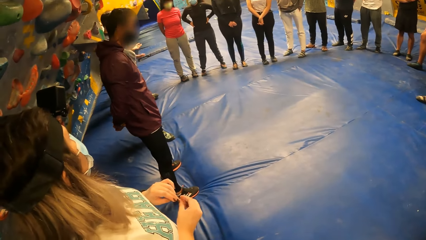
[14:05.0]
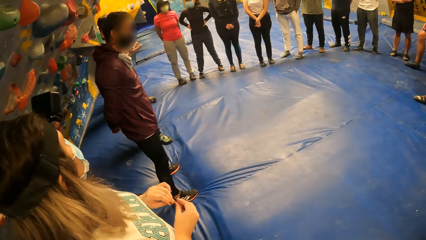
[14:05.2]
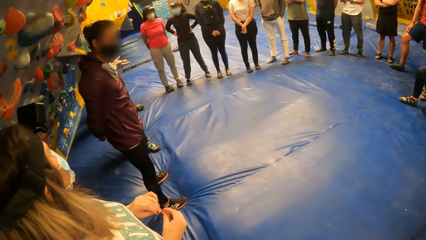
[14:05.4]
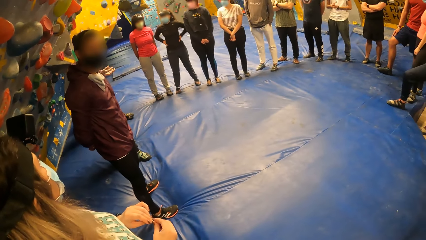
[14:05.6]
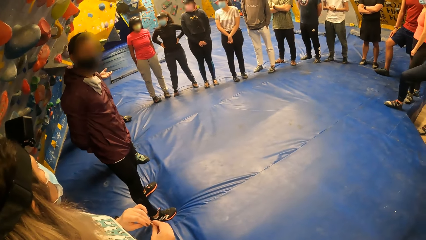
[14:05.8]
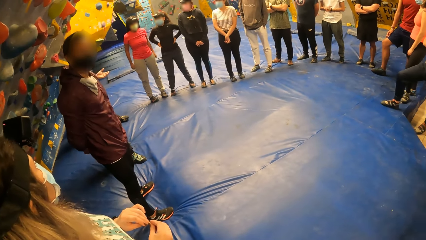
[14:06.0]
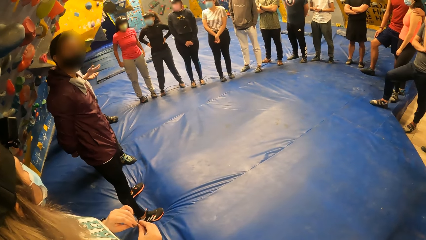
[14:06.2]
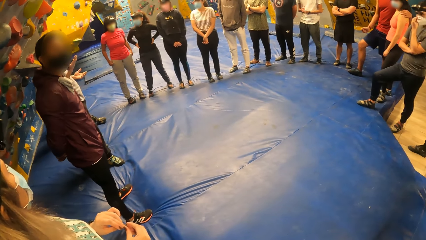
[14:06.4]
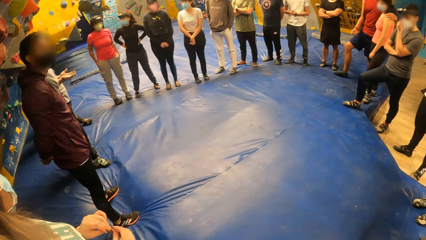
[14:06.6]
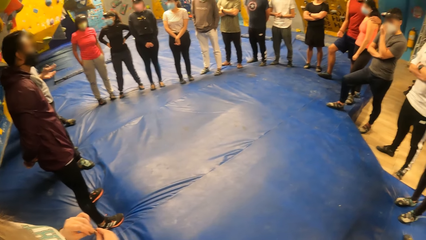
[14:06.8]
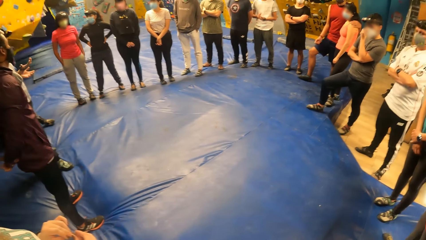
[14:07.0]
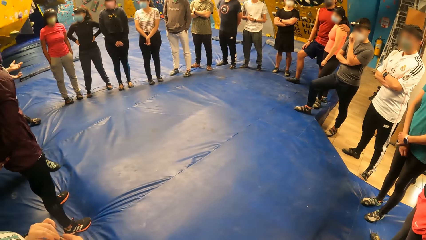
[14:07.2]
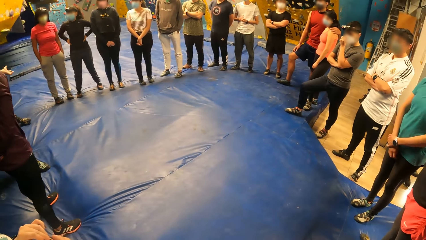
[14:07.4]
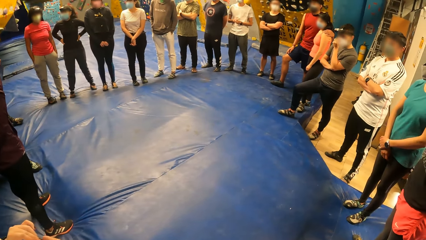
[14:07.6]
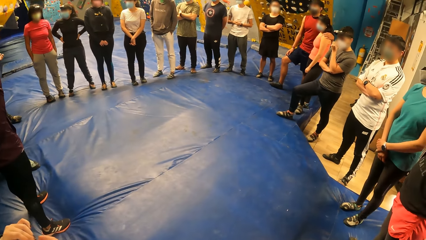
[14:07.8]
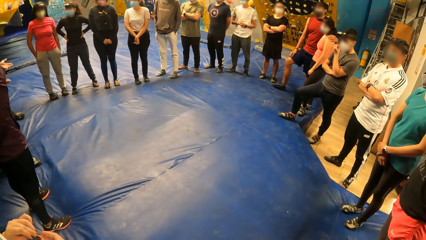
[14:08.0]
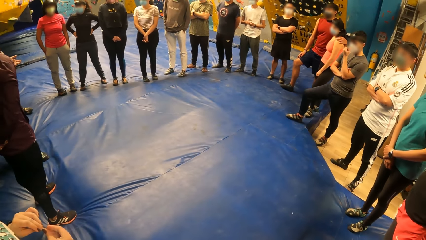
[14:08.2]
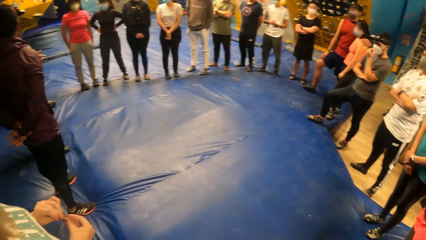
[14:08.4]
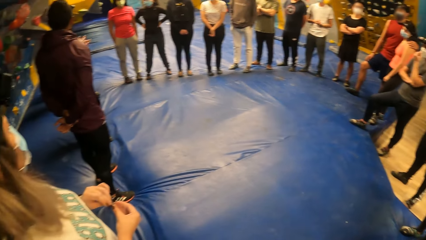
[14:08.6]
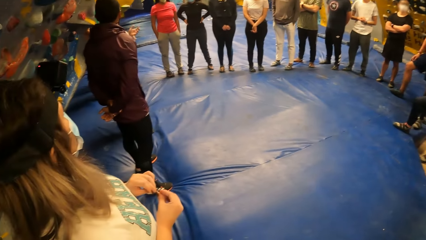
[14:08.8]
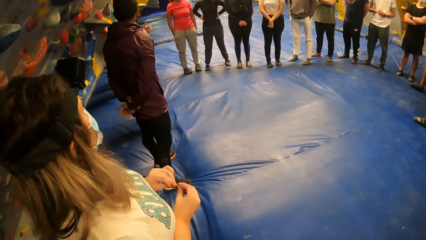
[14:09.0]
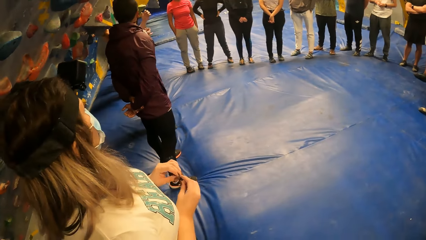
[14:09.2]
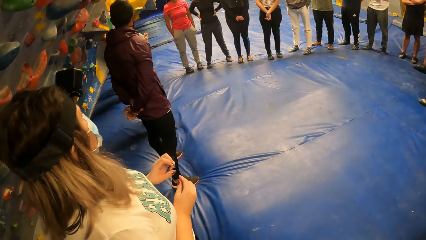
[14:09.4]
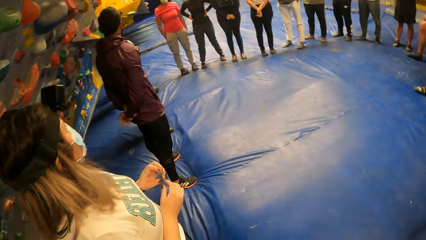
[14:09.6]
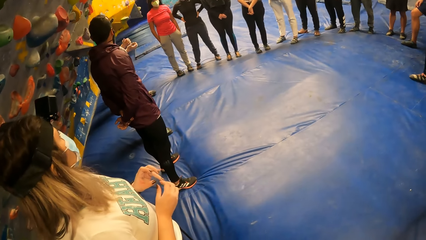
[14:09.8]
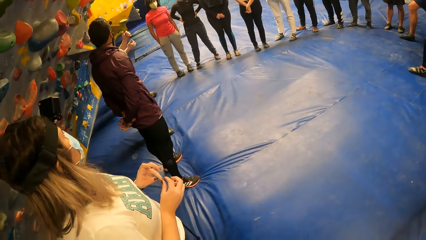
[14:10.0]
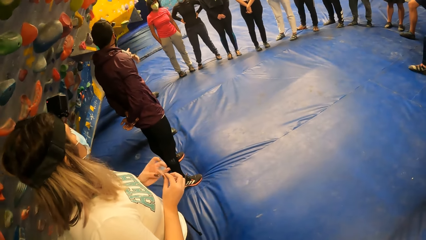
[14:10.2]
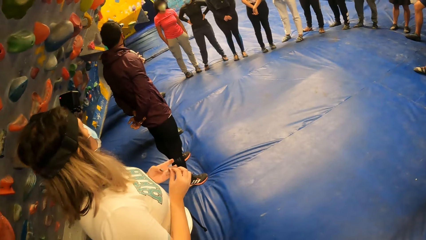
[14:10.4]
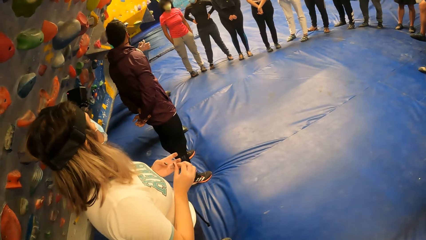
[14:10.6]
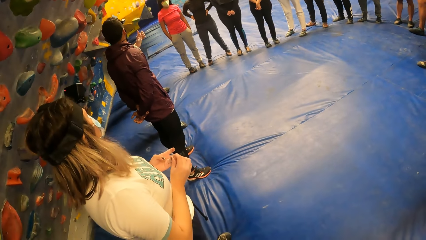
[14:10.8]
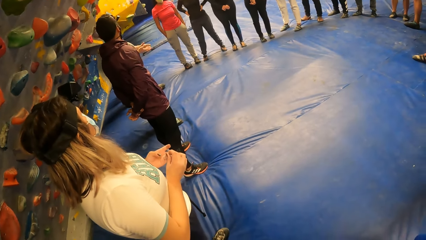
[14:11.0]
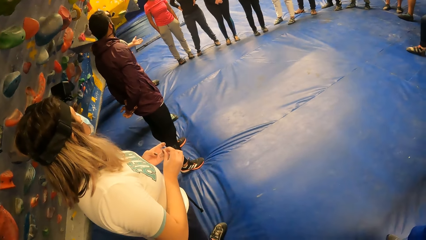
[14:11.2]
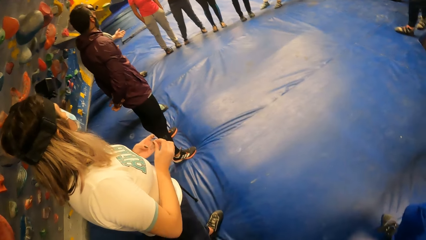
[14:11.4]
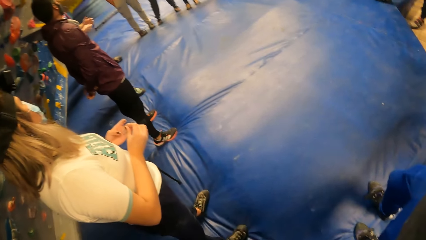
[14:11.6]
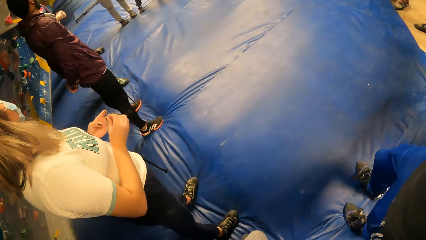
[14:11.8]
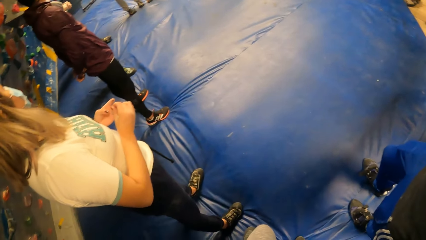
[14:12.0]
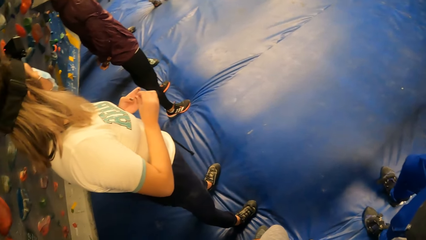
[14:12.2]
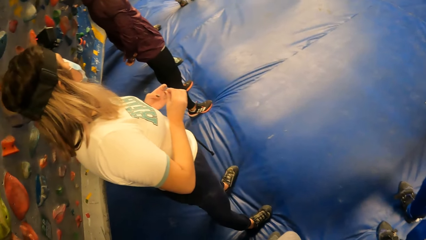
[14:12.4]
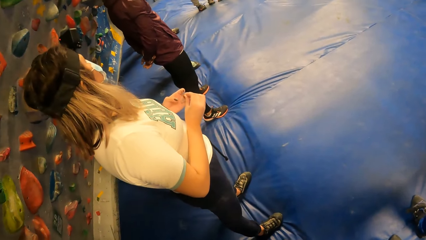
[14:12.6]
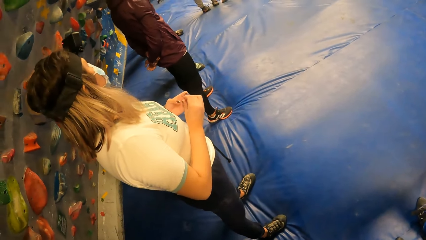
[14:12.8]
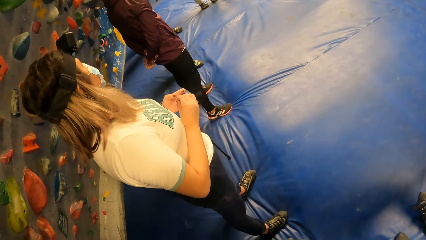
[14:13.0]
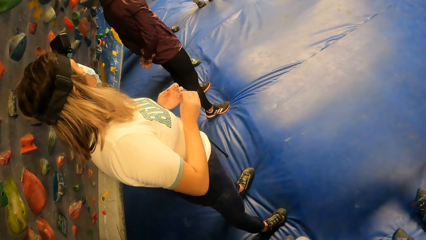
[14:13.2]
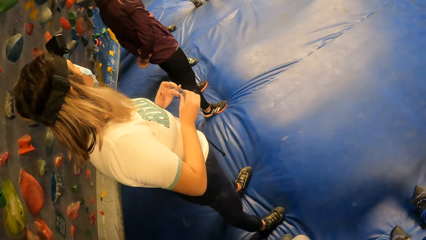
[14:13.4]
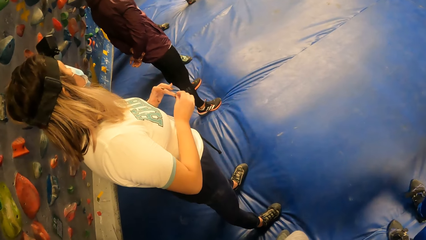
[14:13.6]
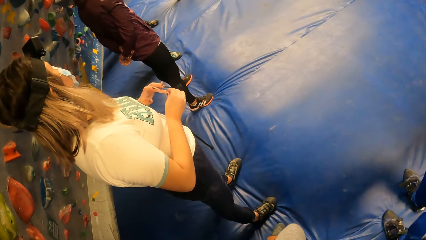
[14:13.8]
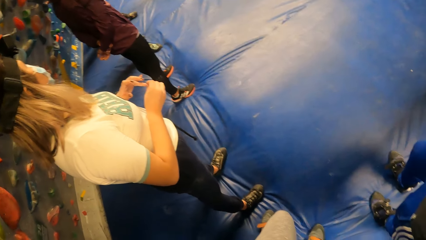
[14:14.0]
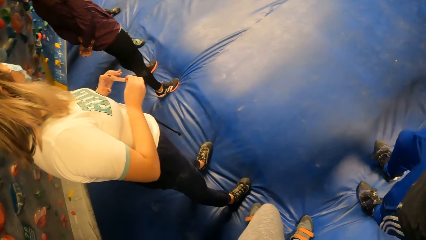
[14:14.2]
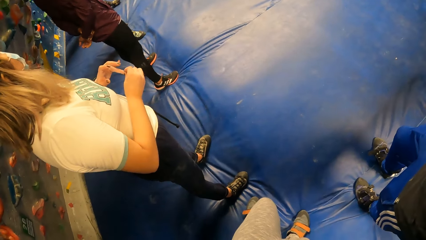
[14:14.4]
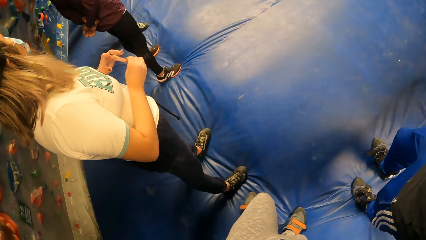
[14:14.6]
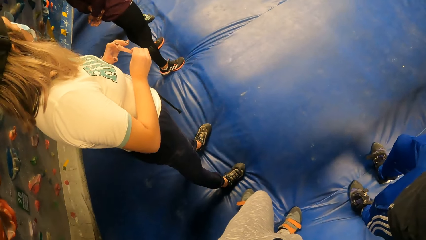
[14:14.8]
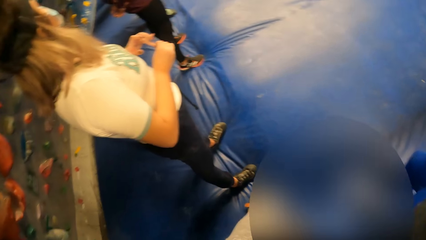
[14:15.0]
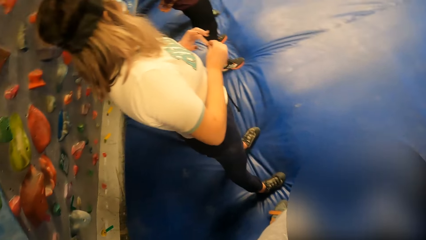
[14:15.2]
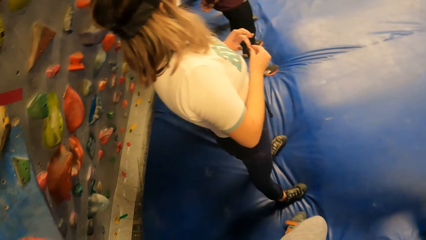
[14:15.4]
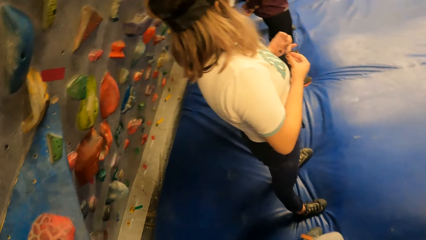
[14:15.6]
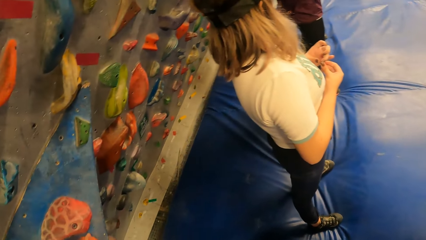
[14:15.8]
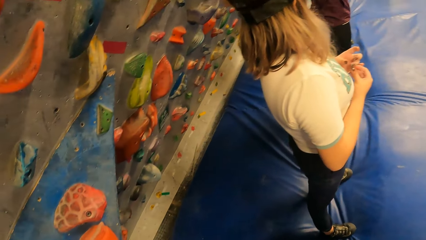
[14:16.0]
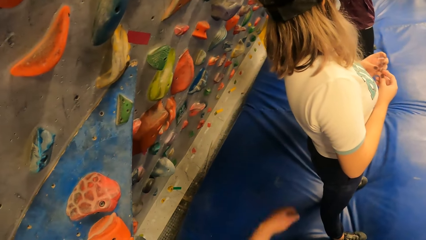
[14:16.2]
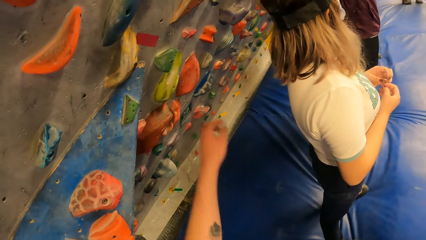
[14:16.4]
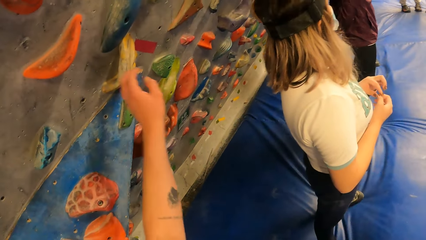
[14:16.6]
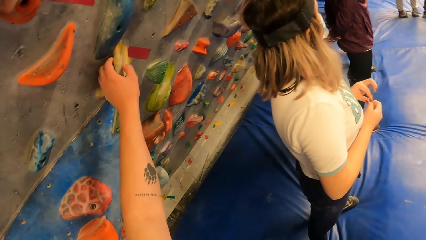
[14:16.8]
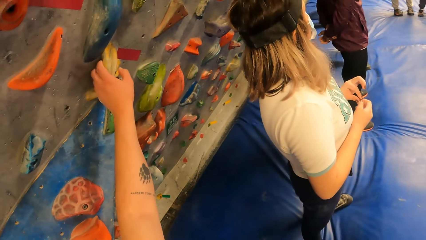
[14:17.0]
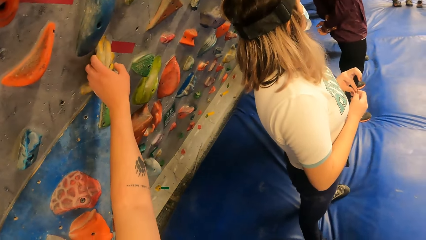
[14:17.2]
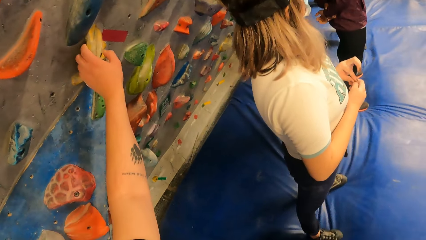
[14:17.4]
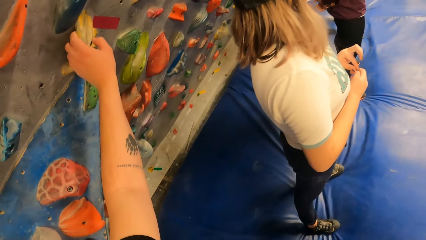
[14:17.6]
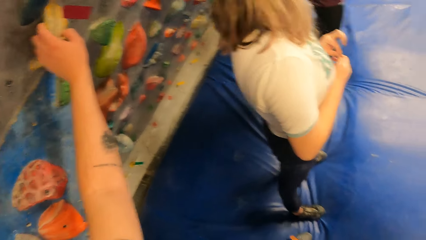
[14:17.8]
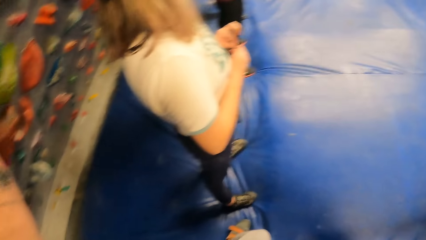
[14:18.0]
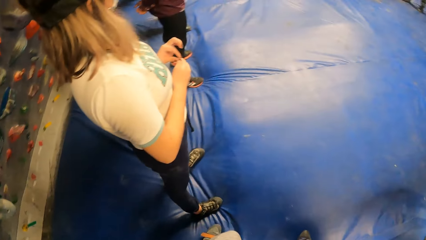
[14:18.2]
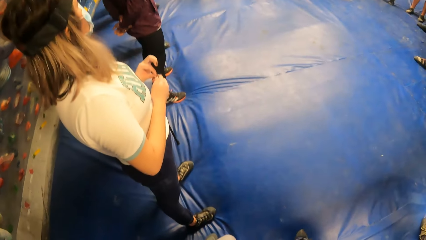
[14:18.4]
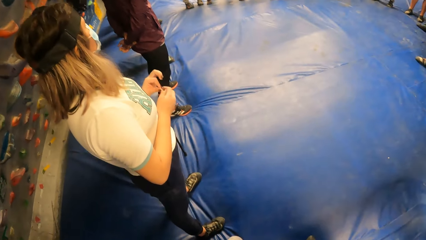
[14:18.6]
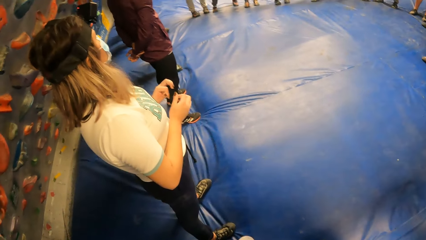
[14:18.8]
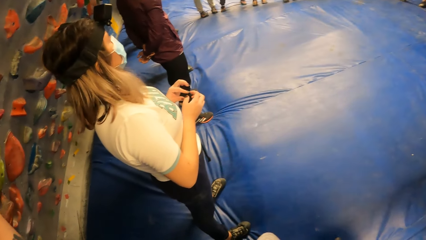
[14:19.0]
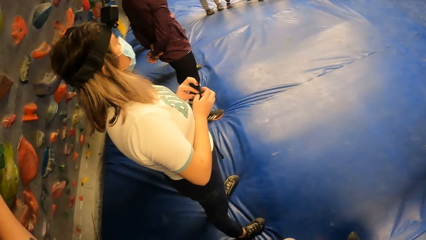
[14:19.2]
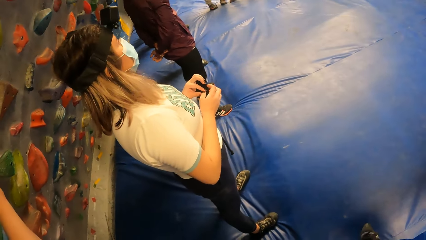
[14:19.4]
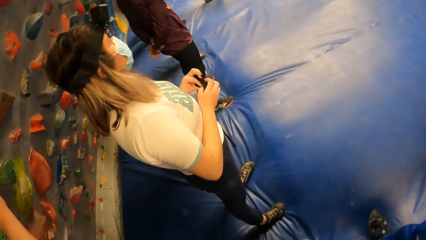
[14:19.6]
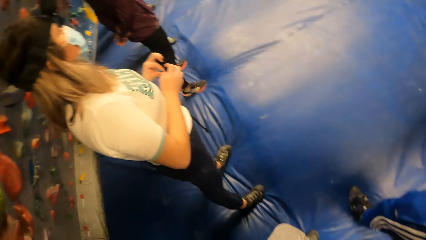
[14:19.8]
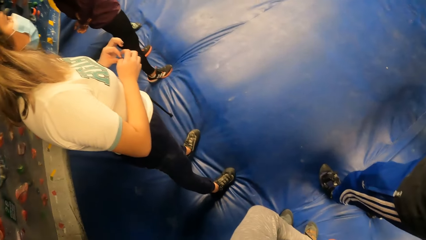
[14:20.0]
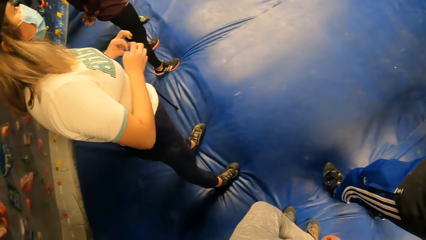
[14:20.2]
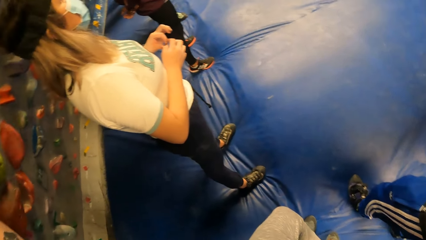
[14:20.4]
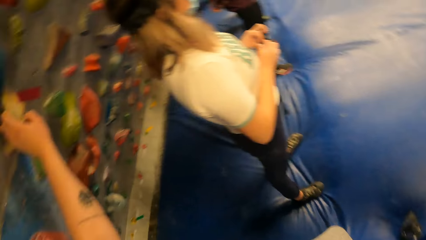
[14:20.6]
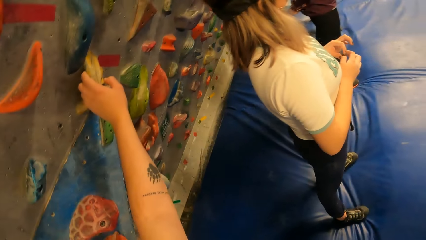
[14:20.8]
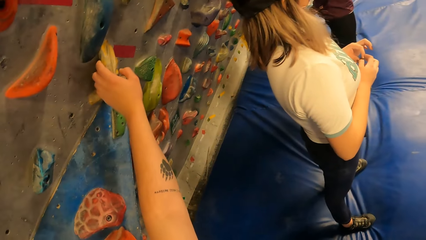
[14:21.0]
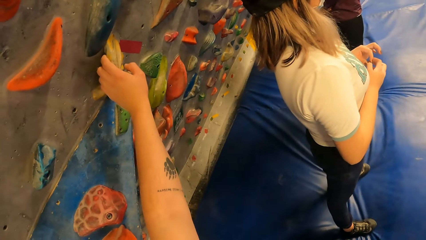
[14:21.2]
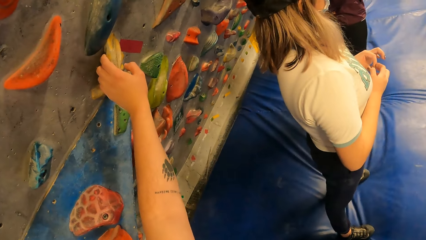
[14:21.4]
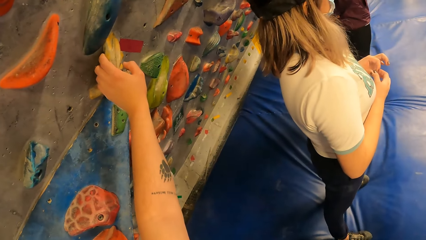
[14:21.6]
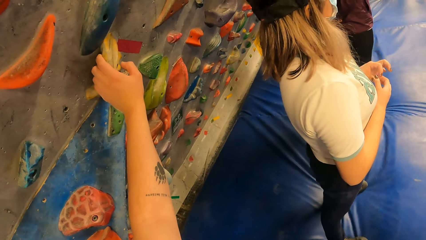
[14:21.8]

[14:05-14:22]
The camera wearer looks around. They touch the wall. They hold the climbing rock. They look around.
